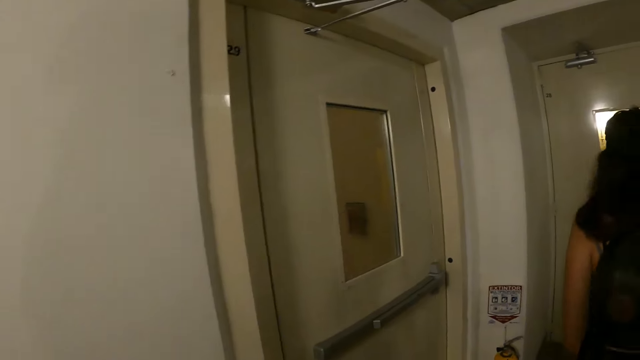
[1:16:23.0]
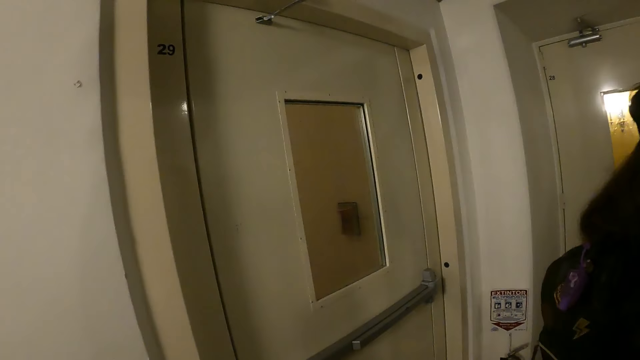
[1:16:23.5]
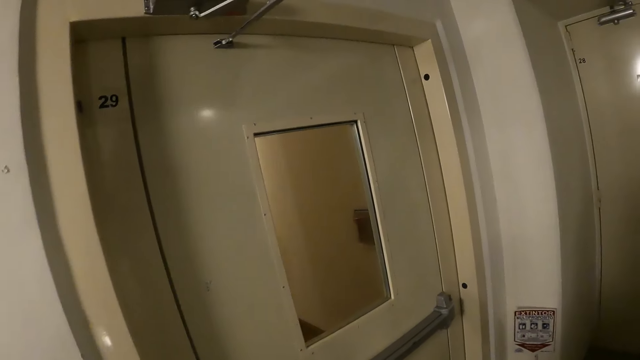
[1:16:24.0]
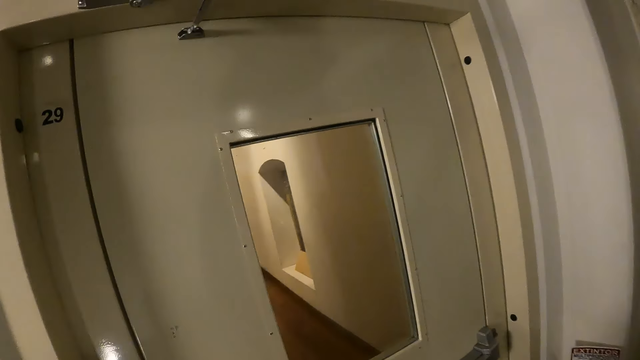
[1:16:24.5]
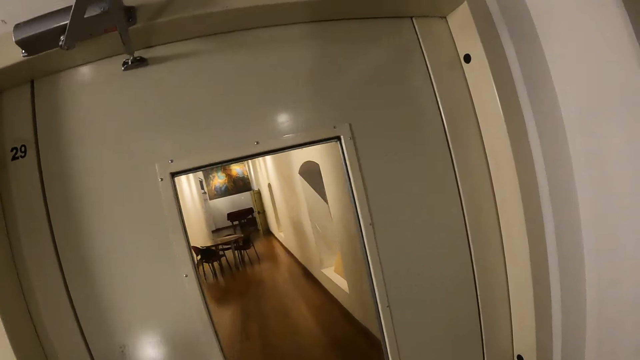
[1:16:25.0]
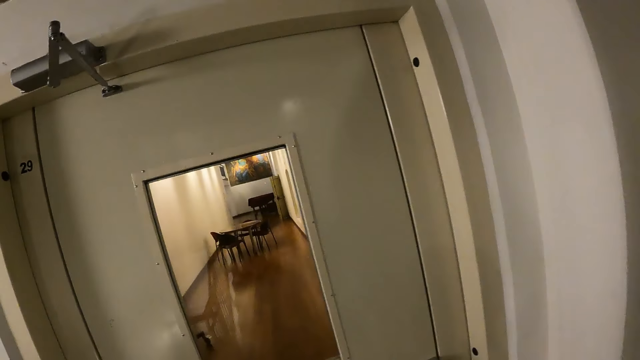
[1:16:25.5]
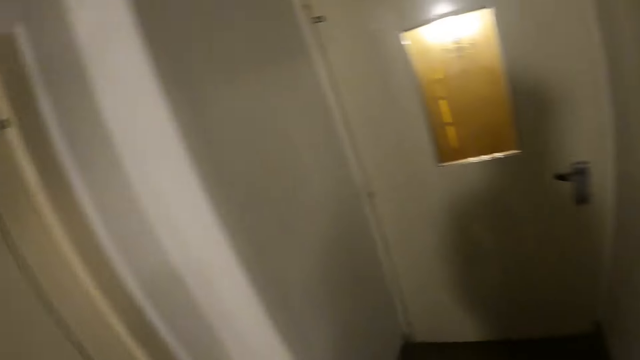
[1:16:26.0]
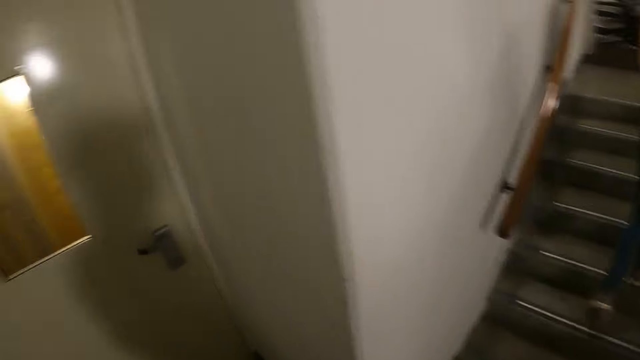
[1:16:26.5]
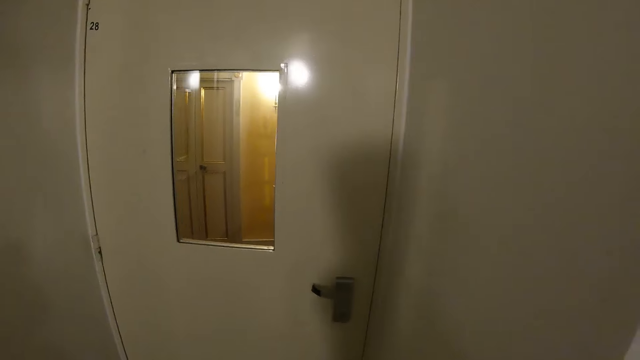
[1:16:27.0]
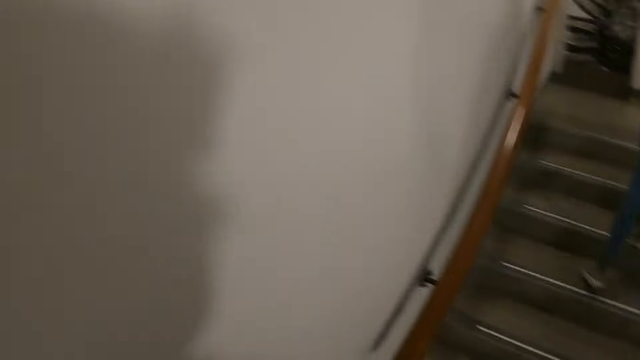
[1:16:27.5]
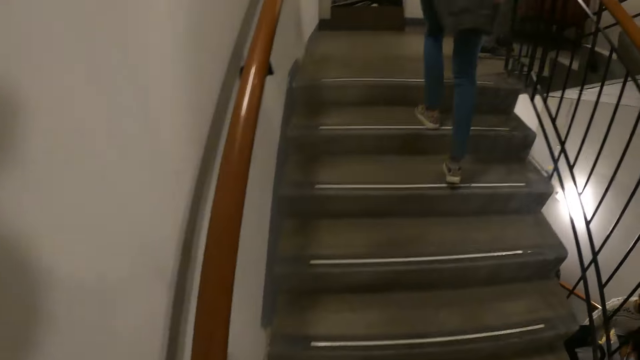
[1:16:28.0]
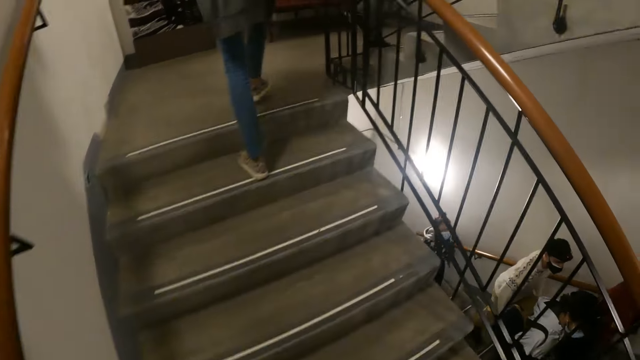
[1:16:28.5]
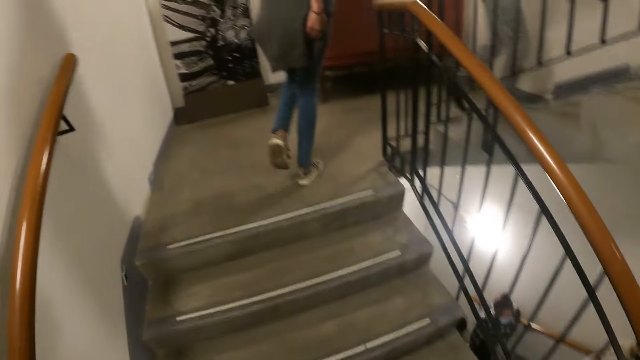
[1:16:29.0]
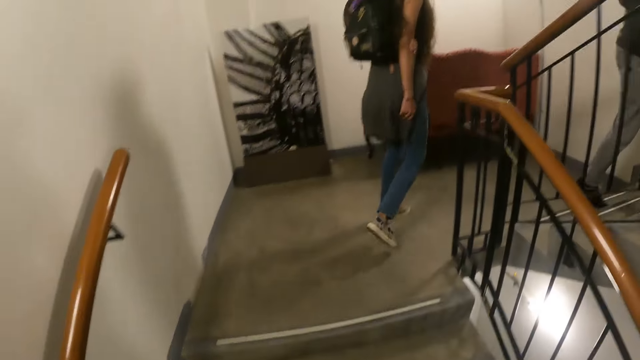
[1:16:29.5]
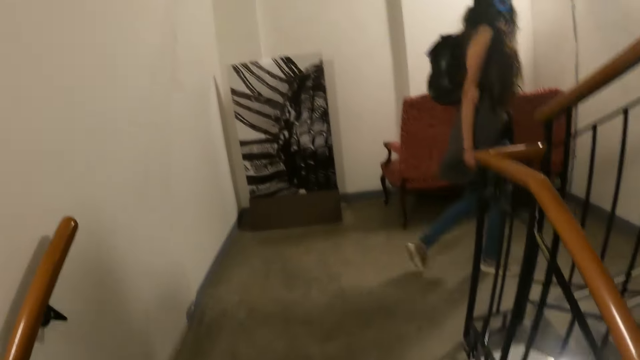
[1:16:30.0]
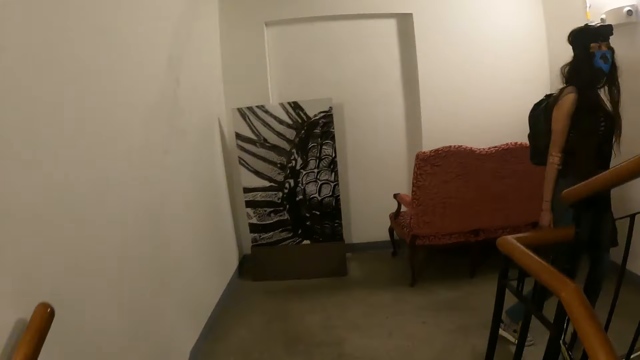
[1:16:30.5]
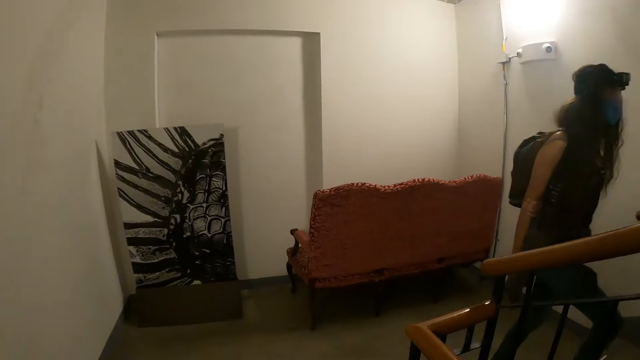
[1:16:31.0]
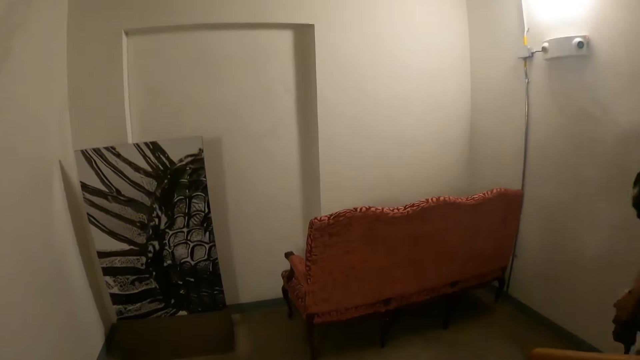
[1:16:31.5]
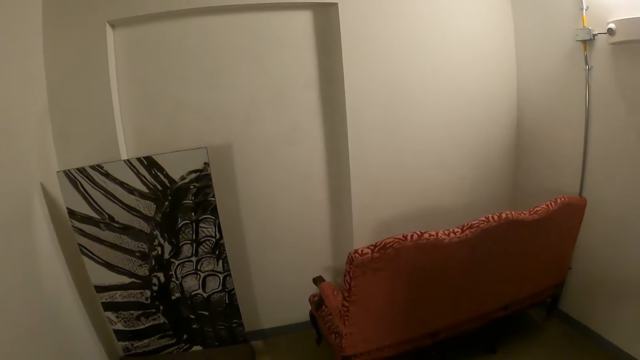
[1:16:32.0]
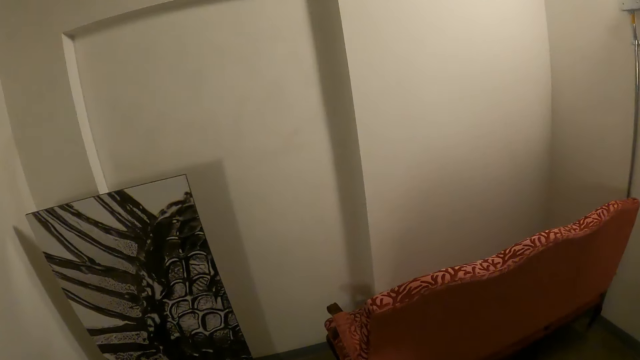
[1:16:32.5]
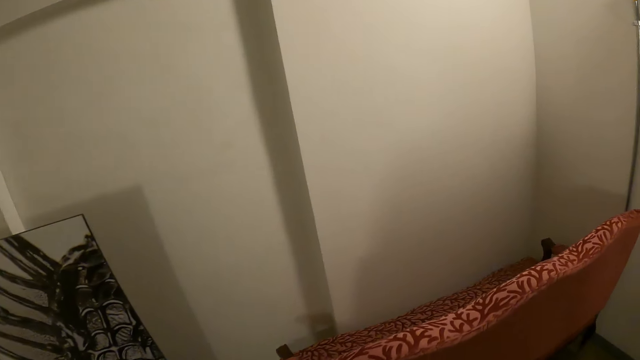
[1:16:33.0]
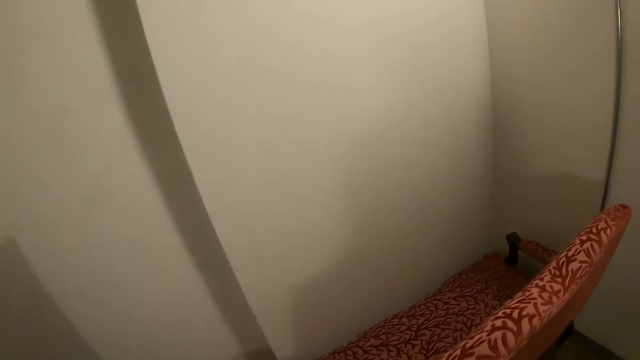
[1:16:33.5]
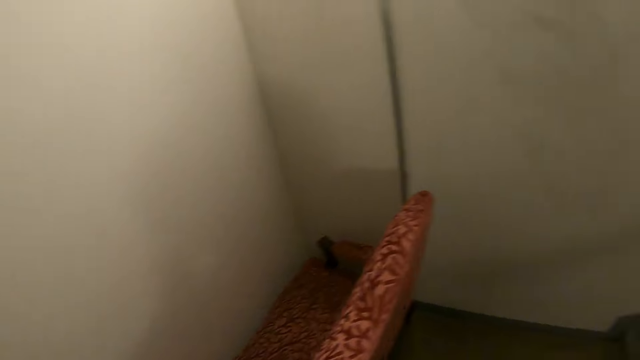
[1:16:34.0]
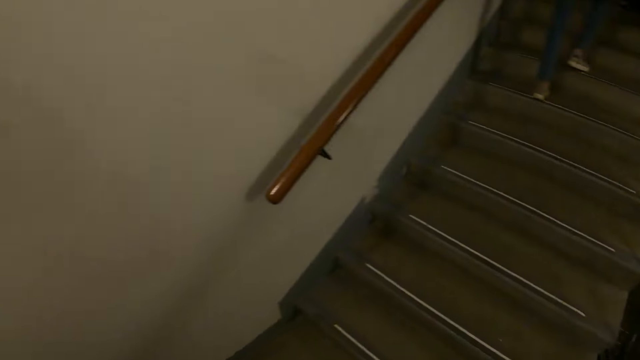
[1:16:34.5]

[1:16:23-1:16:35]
The camera wearer looks around. They climb the stairs.

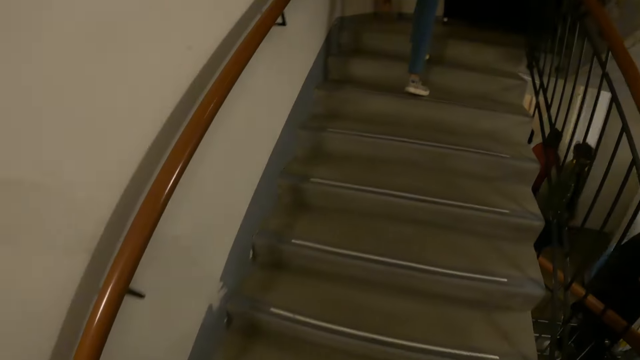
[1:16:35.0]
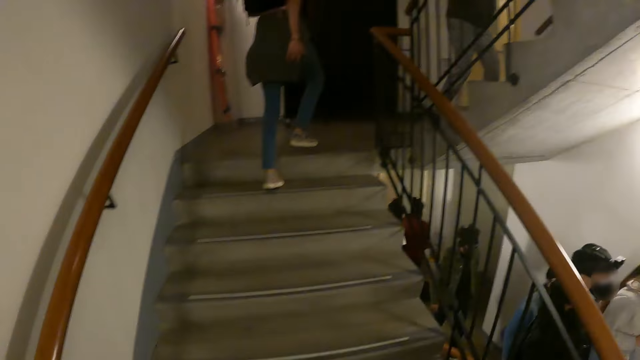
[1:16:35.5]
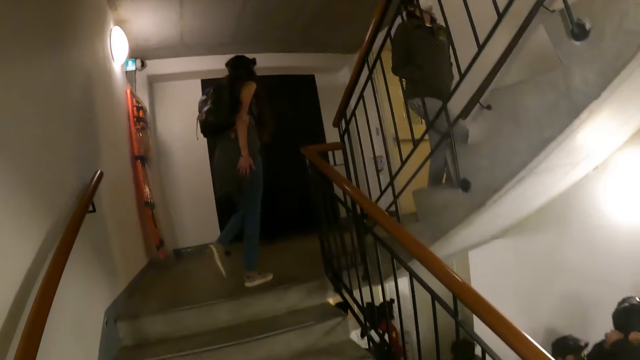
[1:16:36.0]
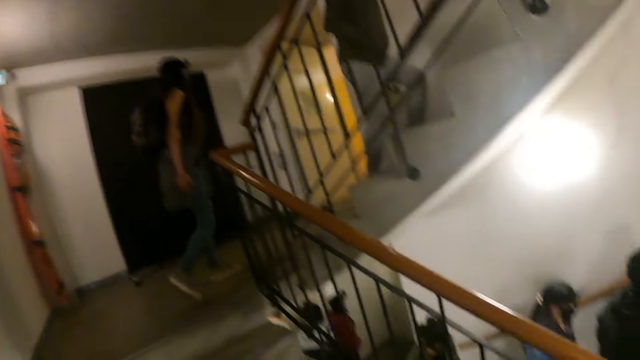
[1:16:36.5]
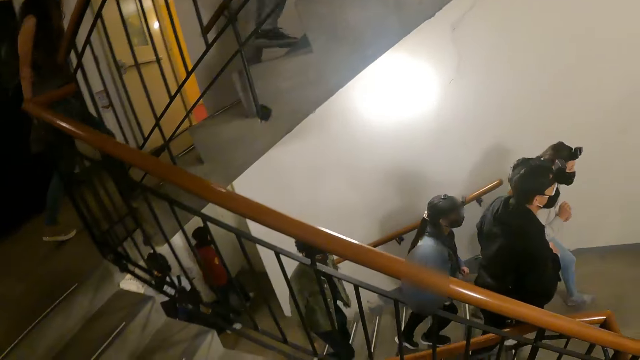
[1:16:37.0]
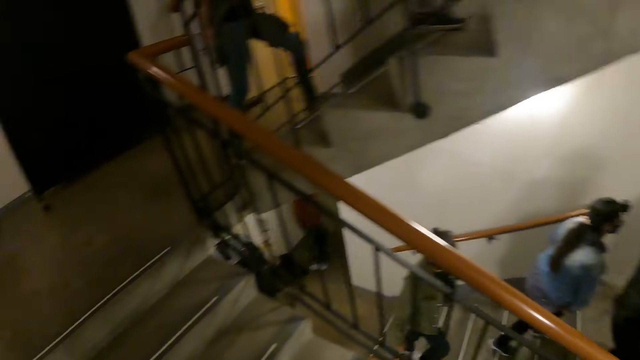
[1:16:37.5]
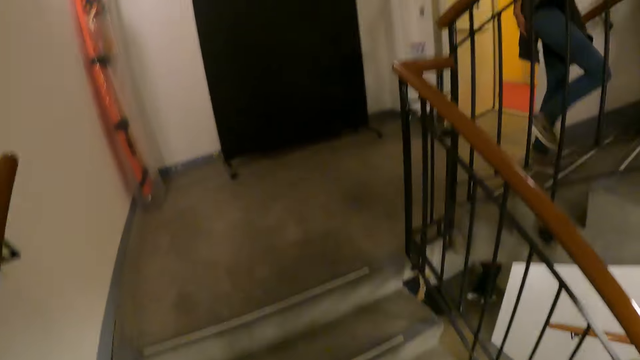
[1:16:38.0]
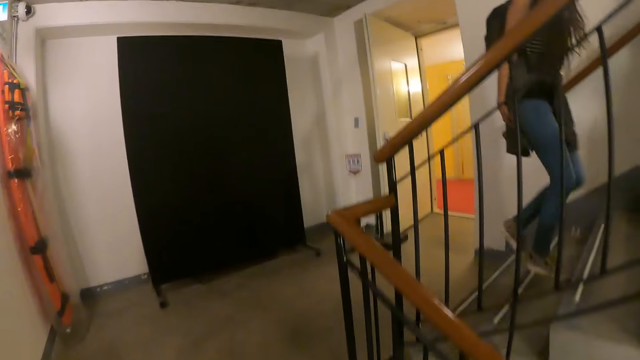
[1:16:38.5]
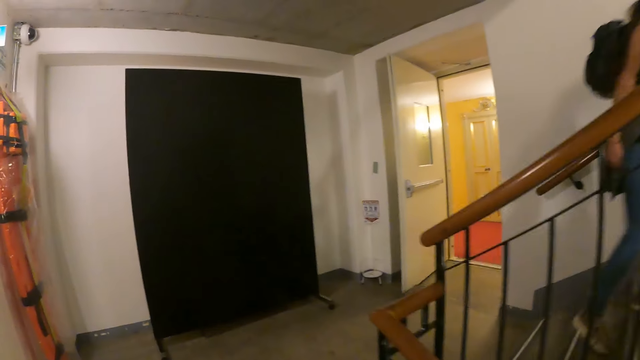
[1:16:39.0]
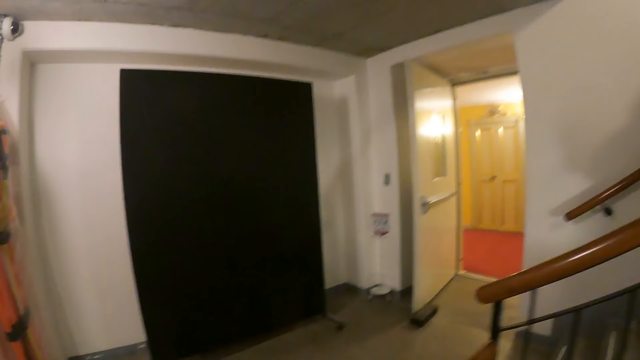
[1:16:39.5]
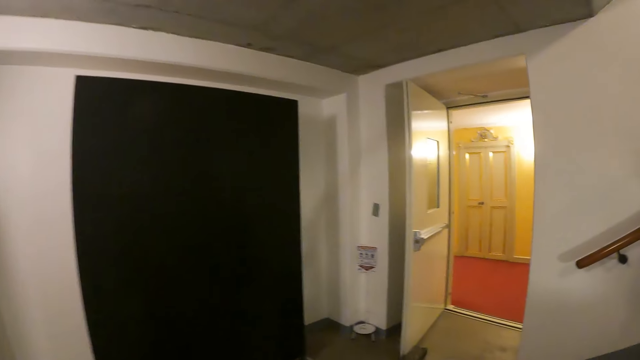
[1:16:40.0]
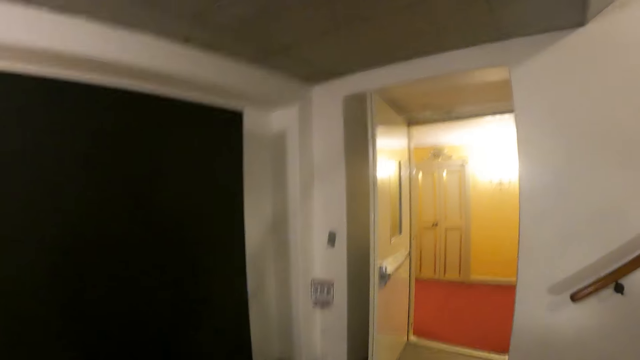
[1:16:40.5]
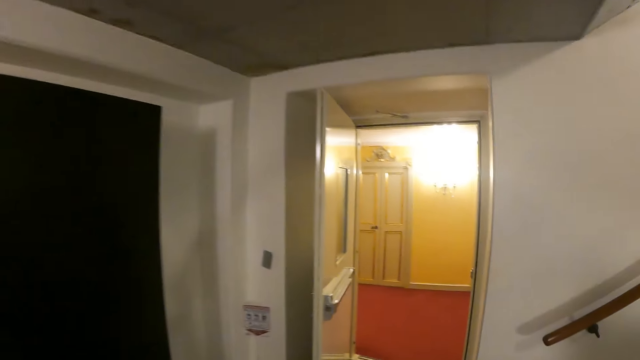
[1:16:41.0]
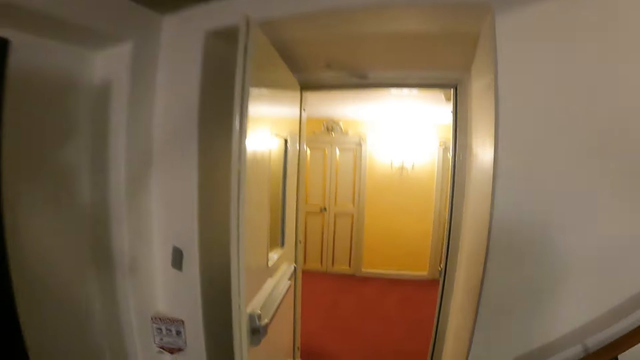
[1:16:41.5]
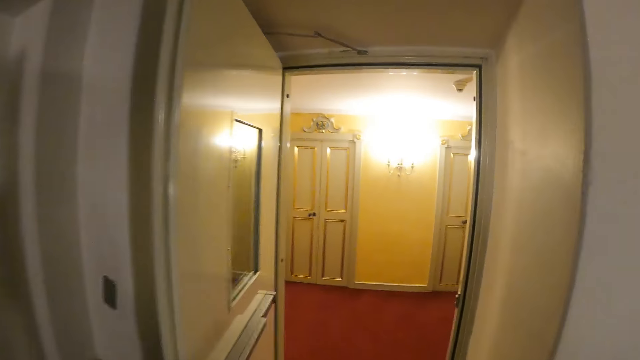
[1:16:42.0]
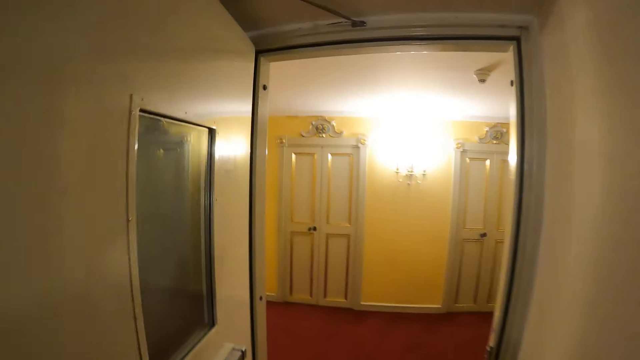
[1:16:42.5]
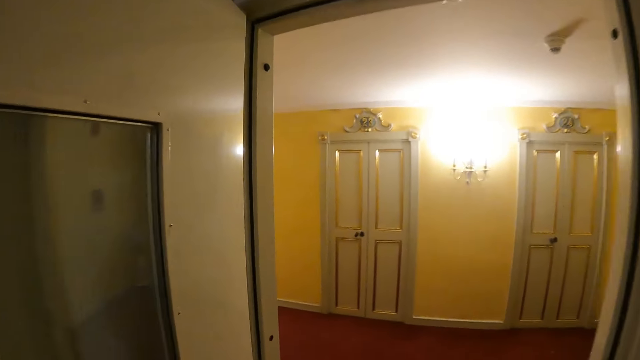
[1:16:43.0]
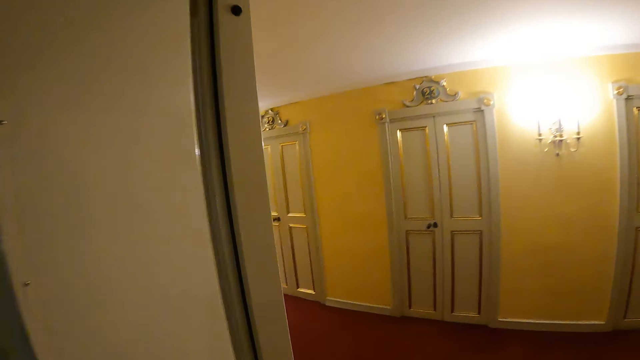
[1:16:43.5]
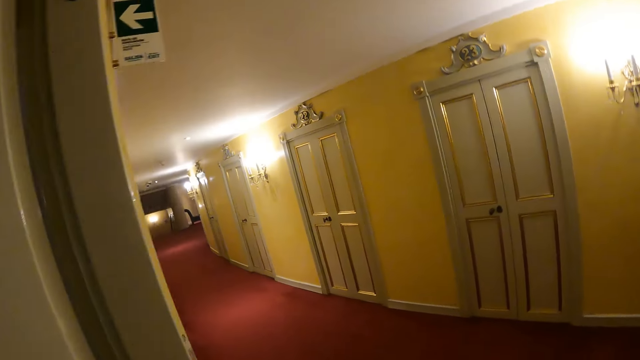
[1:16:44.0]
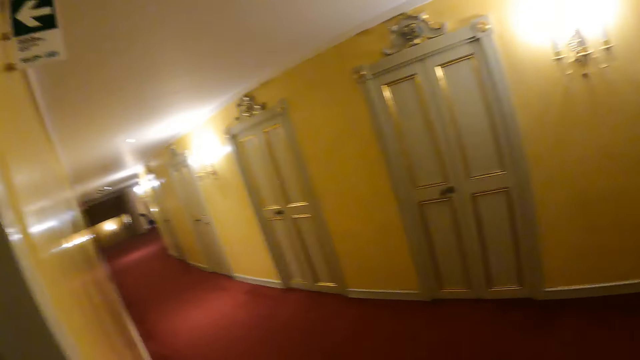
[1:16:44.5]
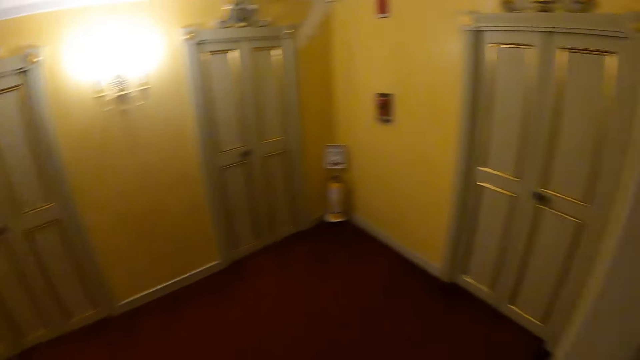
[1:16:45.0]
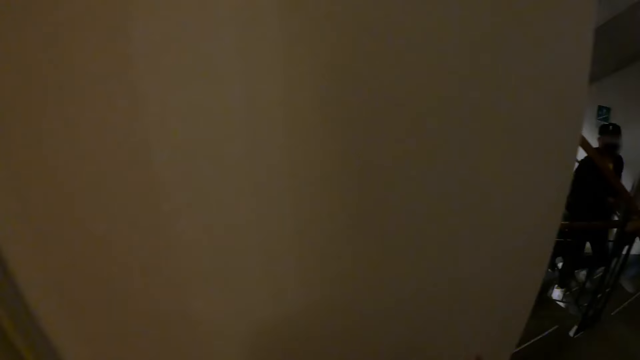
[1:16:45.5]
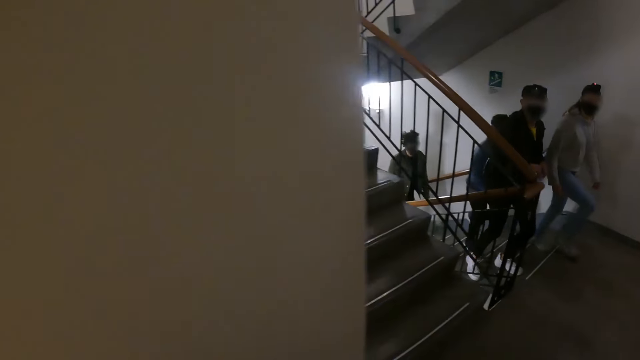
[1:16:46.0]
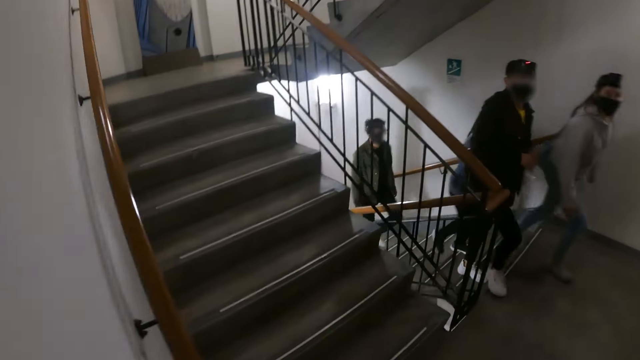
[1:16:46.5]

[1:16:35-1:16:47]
The camera wearer looks inside the room.
